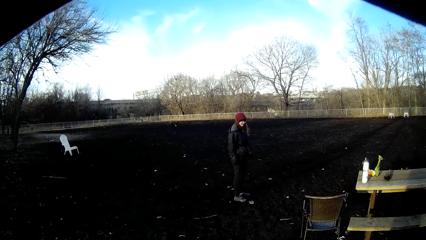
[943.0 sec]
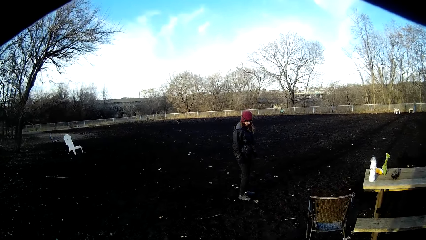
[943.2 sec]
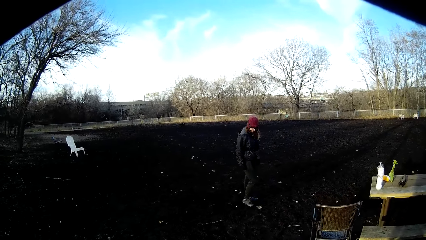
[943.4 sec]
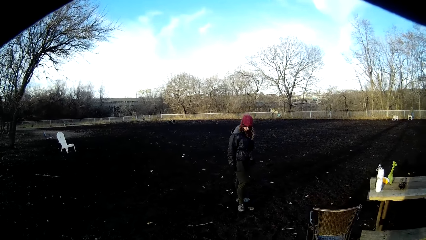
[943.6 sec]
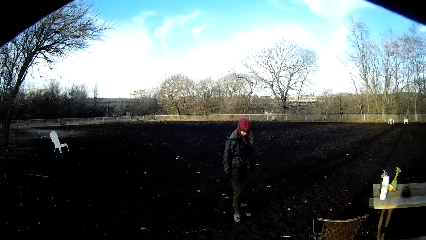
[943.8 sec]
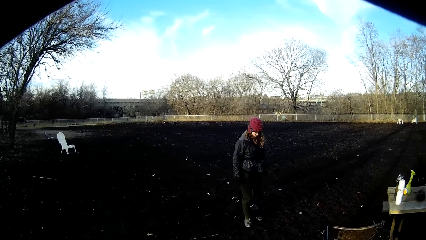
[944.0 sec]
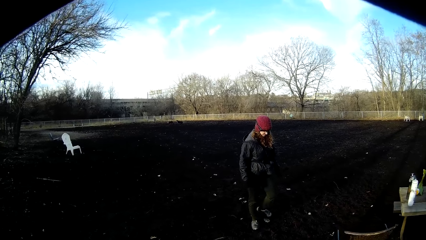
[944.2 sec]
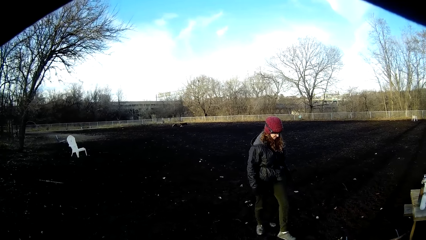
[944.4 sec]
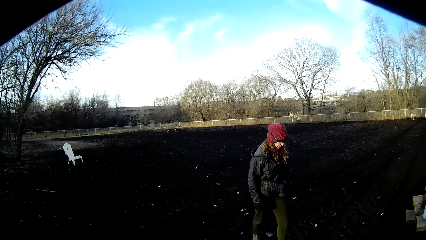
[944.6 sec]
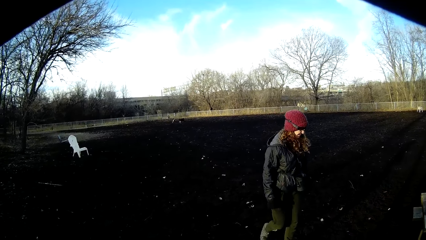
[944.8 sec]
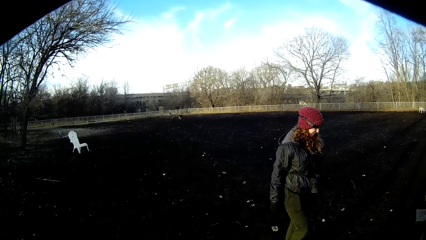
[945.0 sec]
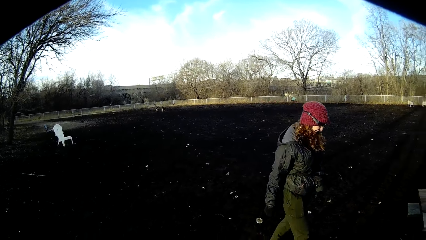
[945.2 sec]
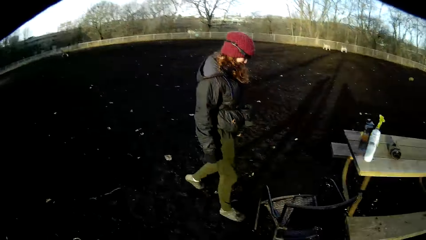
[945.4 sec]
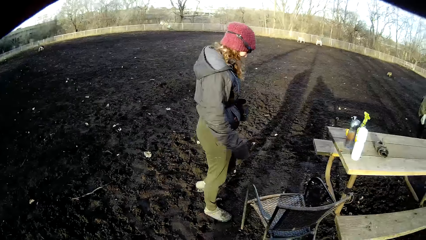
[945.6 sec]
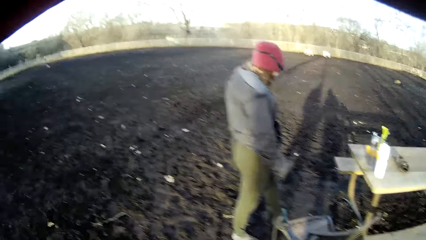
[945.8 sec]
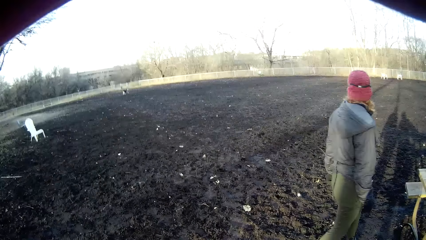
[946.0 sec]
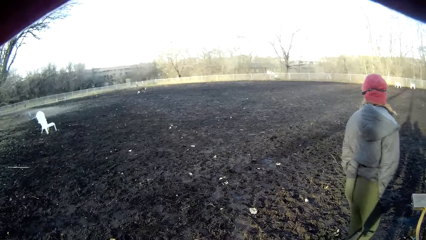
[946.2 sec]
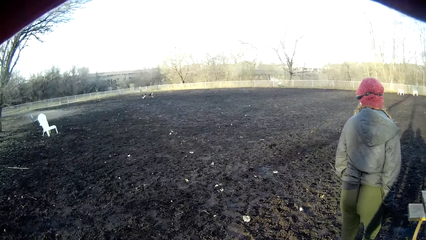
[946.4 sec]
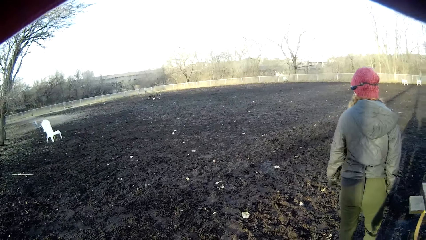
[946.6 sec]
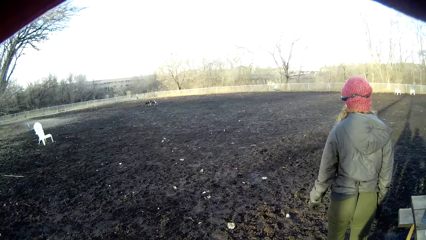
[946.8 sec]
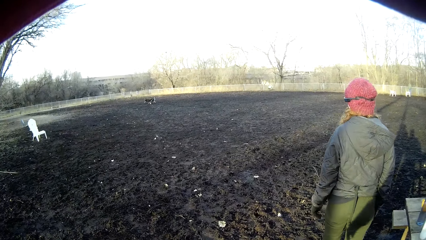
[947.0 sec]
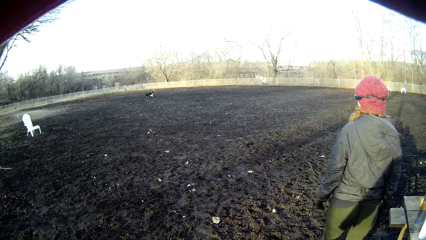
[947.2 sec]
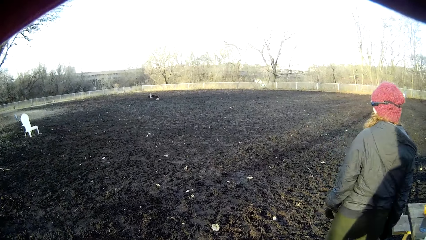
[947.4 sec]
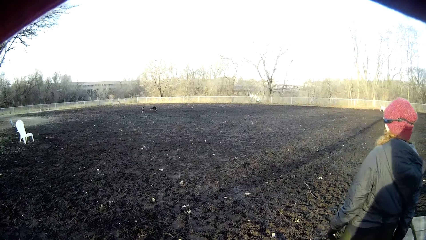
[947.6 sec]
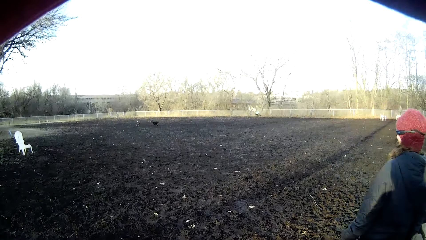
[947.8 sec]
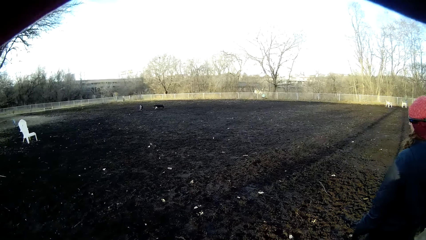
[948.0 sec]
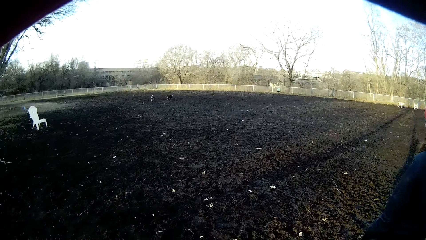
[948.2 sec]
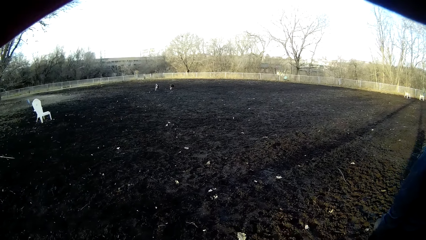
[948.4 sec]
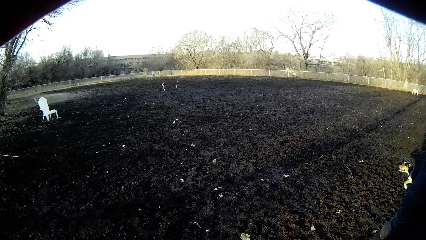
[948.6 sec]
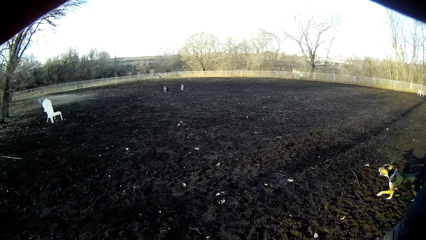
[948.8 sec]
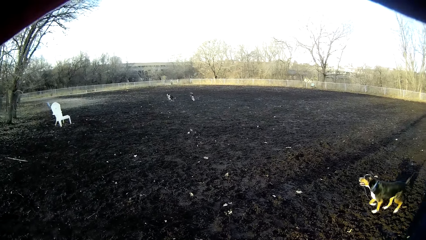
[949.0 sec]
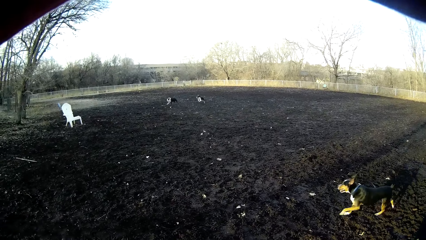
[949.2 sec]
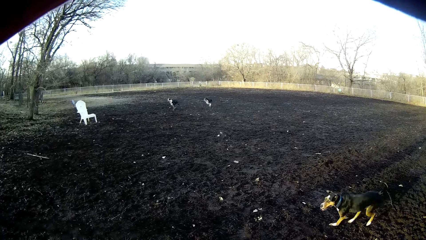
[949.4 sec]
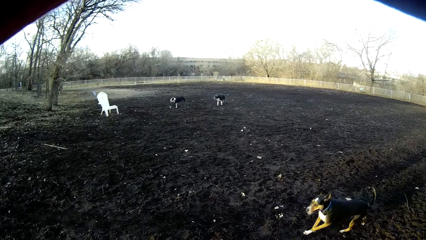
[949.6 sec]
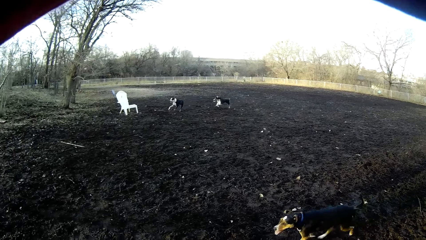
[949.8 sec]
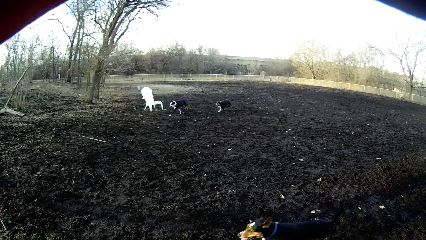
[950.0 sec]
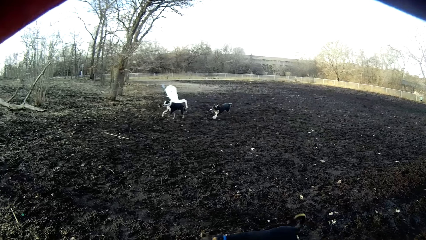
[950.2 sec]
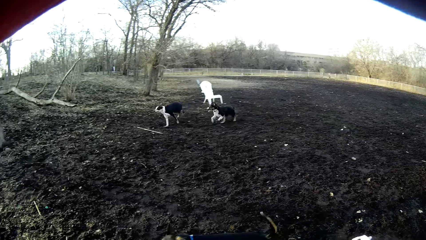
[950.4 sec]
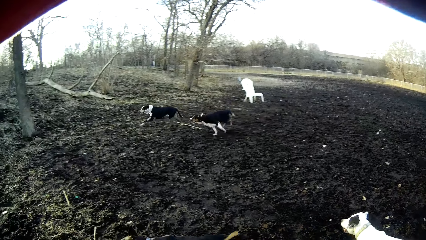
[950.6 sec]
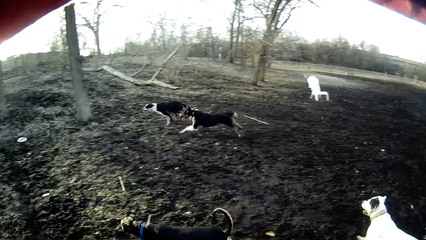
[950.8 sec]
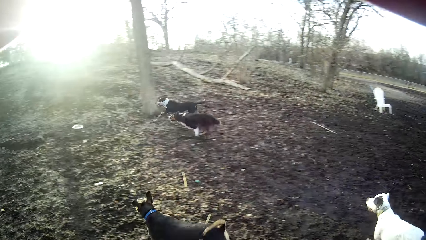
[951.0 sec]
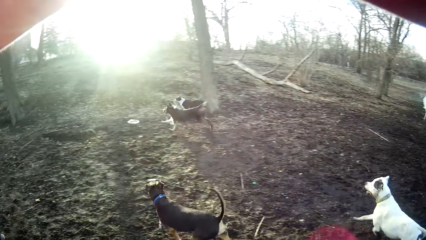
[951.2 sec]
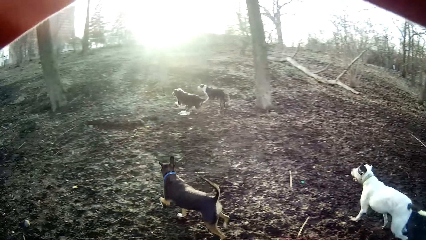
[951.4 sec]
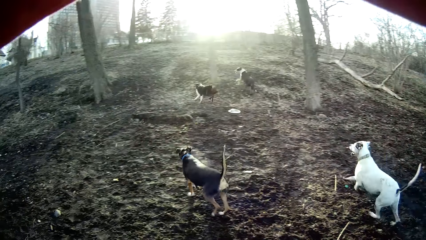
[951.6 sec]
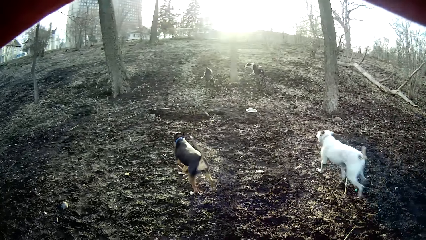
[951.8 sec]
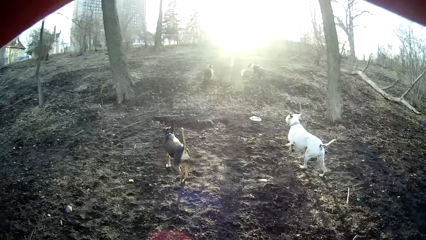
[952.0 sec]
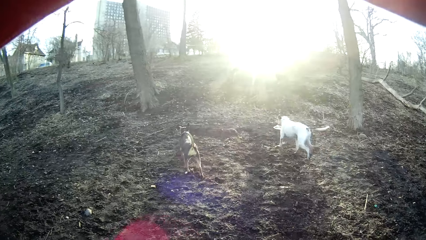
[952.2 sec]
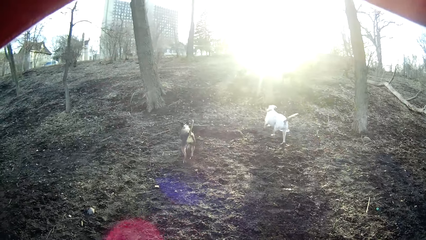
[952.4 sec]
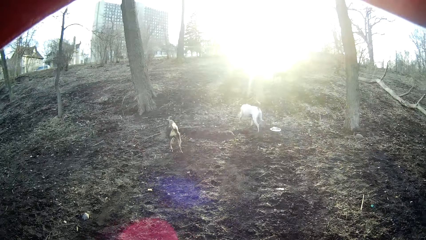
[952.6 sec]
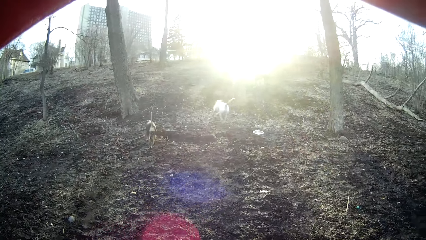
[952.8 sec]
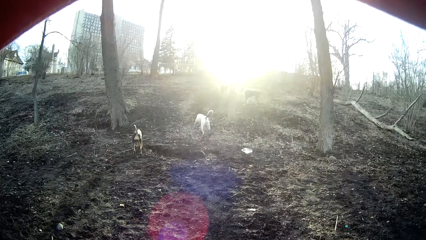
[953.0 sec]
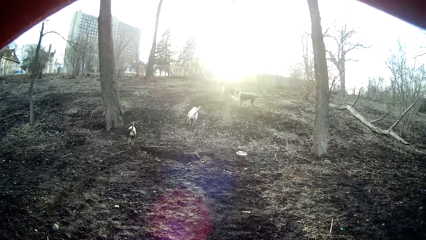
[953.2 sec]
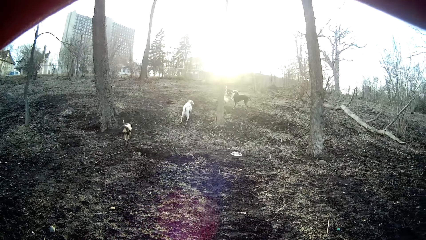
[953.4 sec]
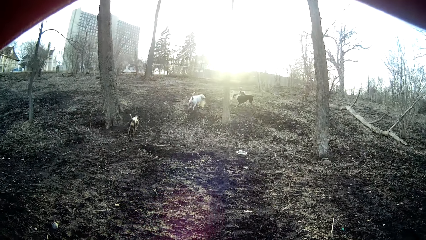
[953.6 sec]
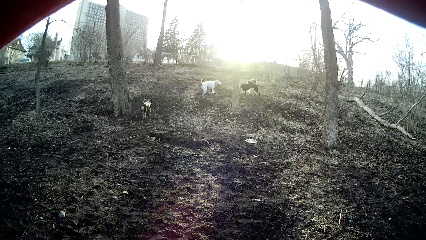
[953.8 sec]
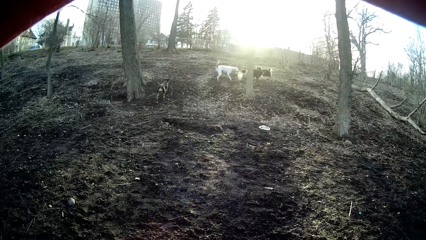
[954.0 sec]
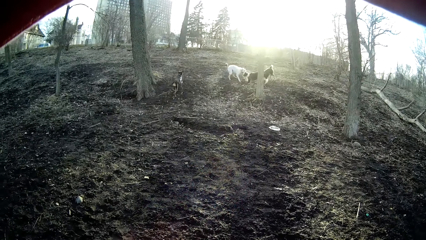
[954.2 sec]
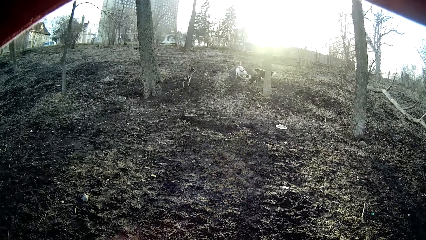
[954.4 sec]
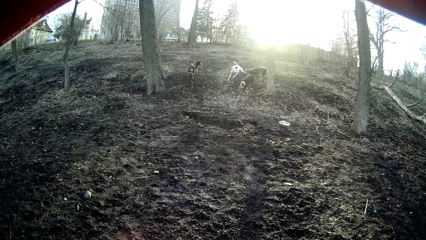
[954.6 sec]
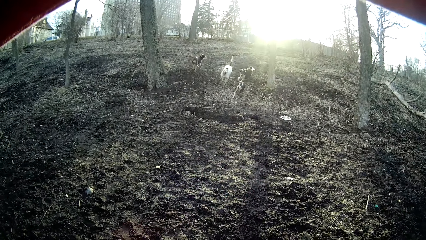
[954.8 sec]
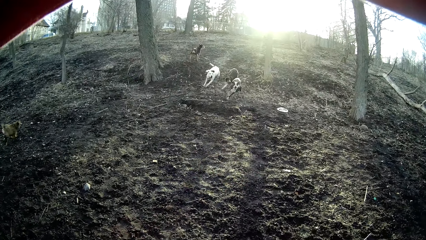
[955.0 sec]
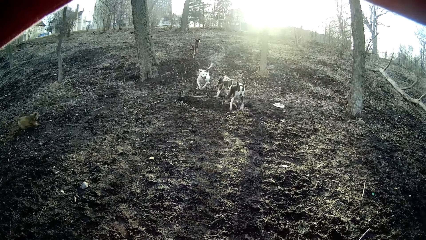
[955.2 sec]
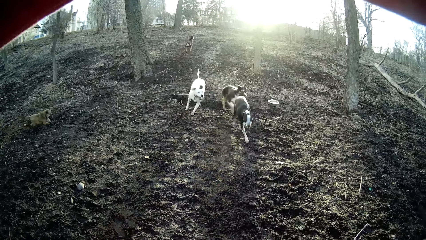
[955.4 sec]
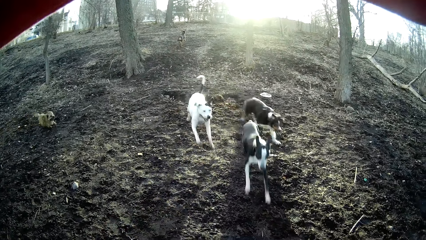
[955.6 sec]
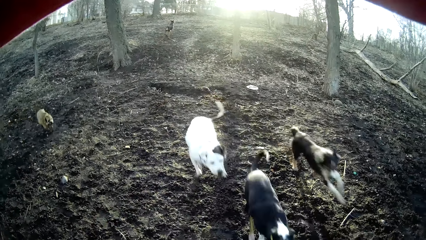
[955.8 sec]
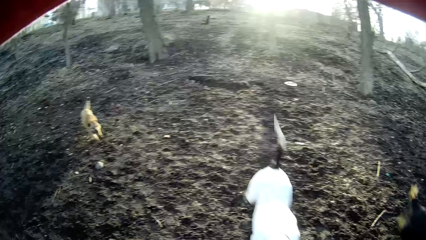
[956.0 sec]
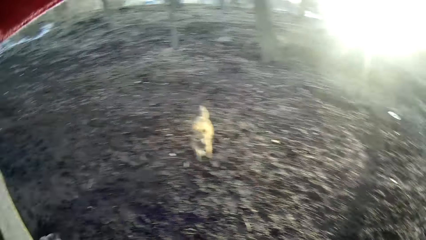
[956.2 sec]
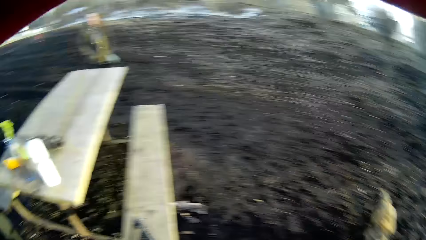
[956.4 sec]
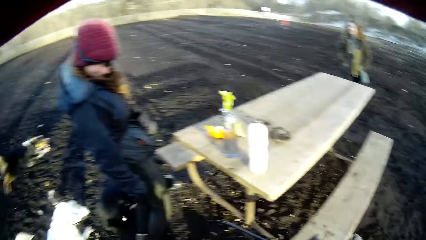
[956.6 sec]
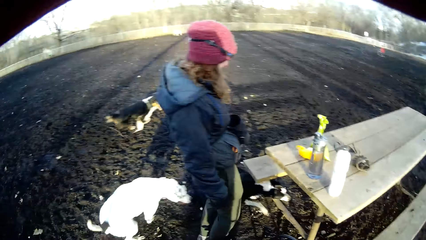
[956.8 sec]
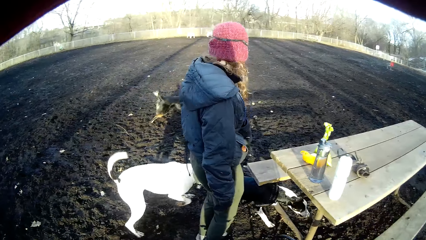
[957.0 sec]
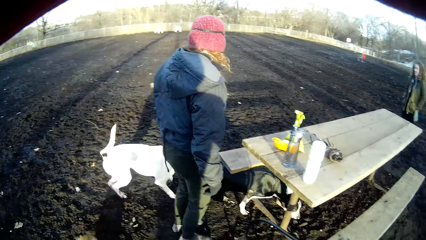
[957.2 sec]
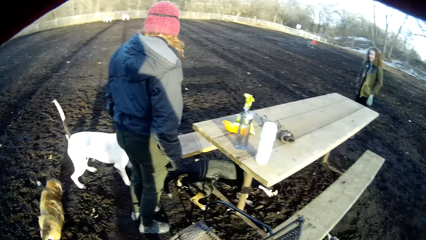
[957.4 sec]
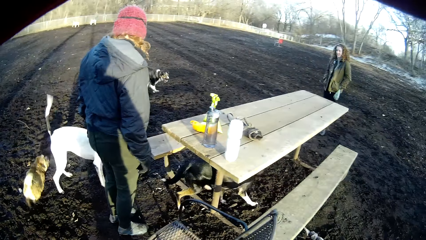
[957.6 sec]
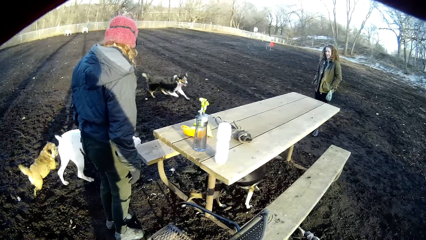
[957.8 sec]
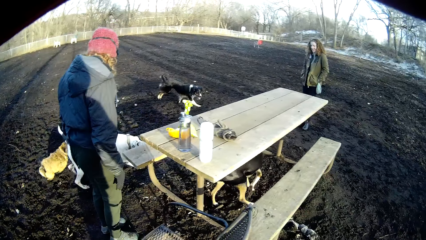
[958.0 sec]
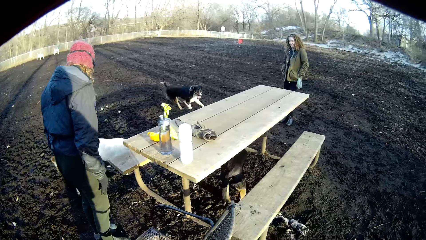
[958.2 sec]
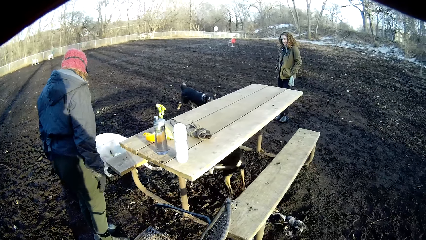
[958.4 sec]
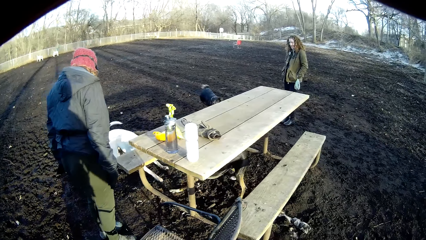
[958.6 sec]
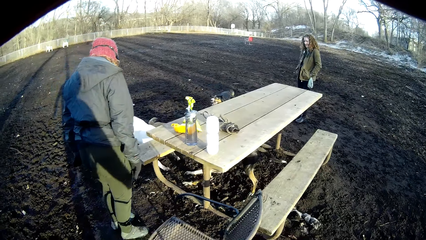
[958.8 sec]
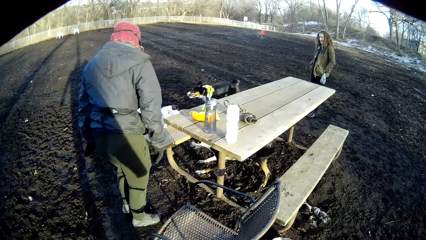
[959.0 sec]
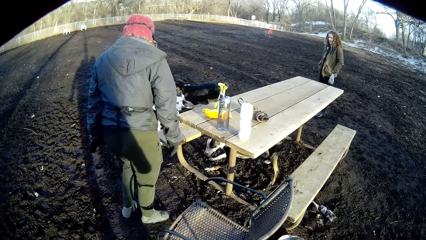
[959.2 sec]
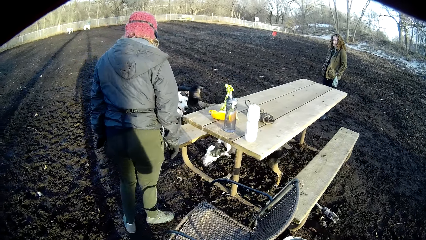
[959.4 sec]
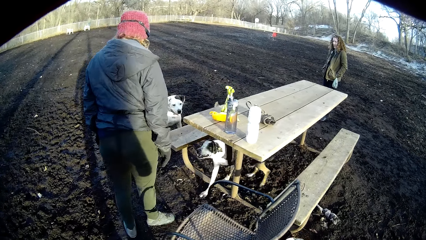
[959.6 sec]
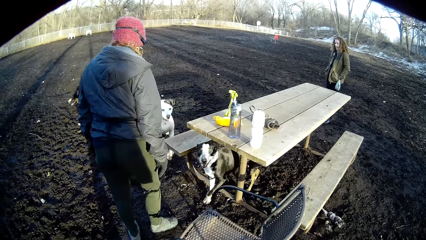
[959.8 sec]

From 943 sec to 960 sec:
A woman walks in the field.
